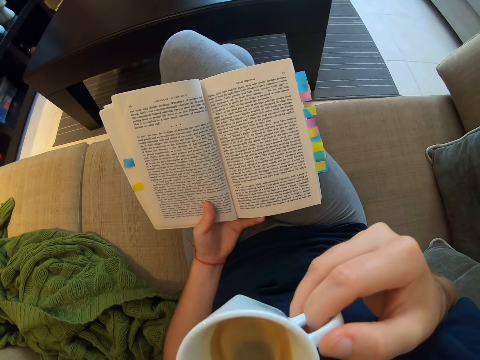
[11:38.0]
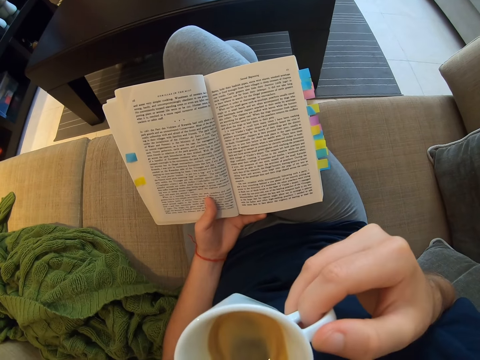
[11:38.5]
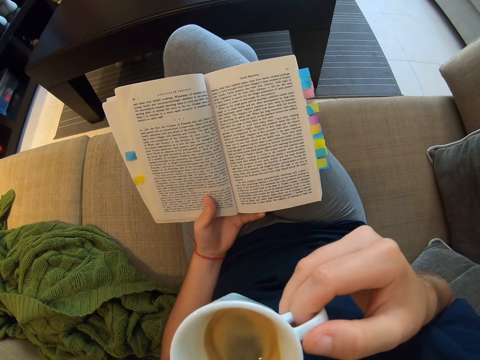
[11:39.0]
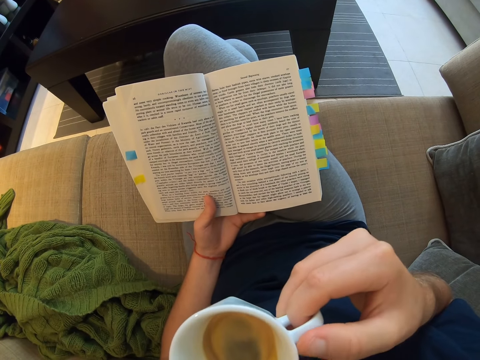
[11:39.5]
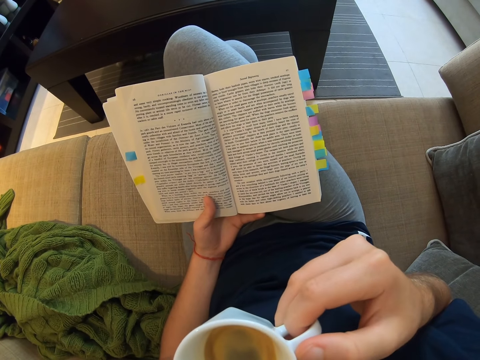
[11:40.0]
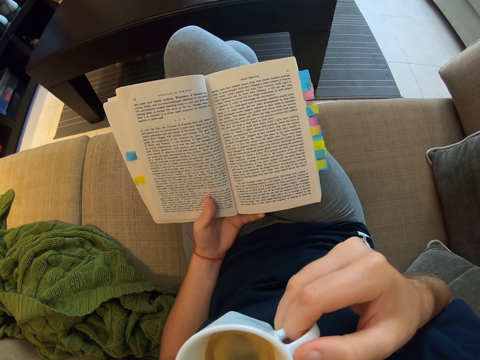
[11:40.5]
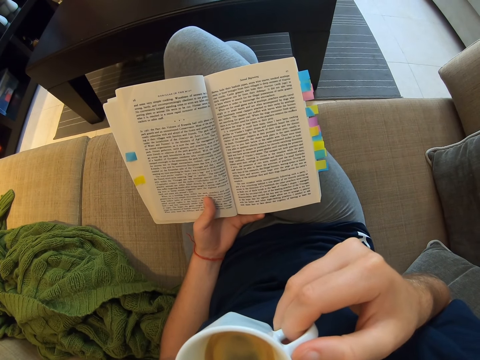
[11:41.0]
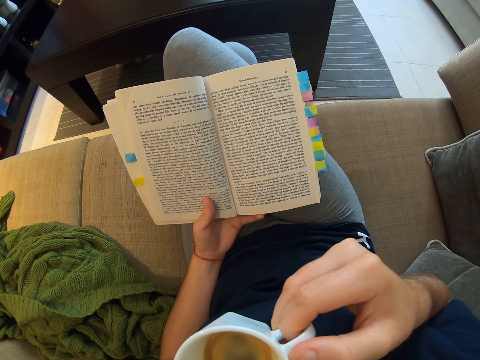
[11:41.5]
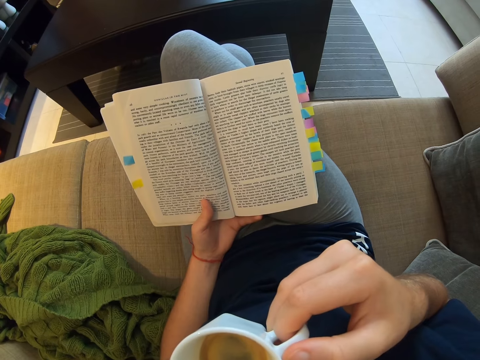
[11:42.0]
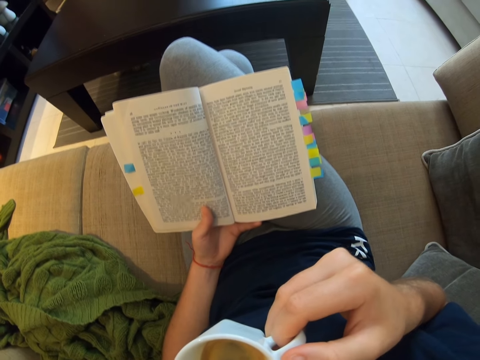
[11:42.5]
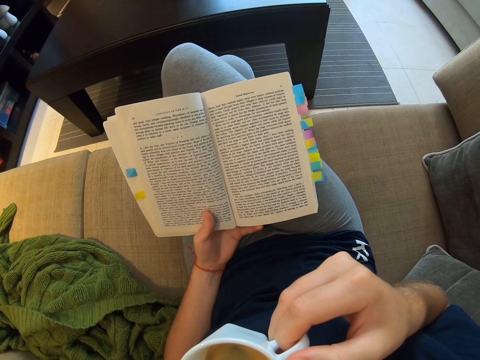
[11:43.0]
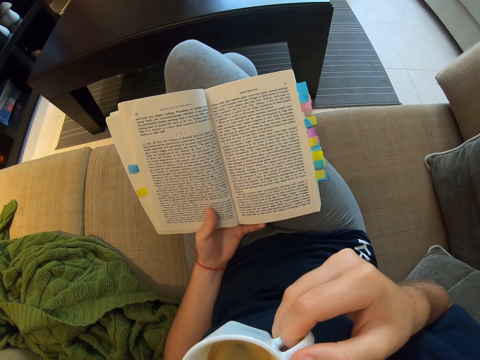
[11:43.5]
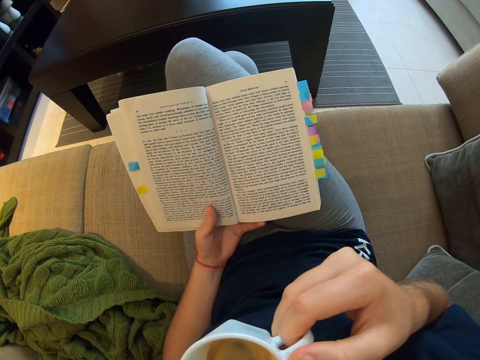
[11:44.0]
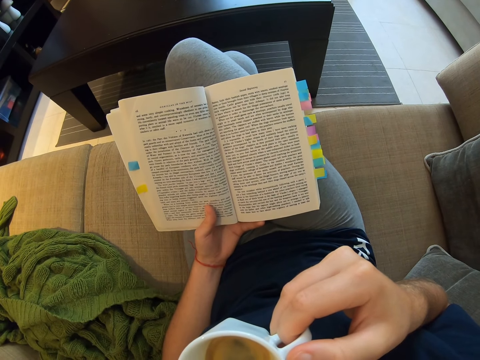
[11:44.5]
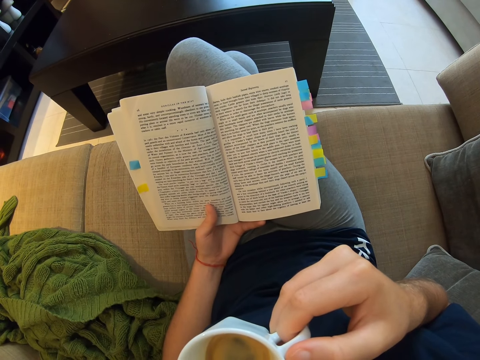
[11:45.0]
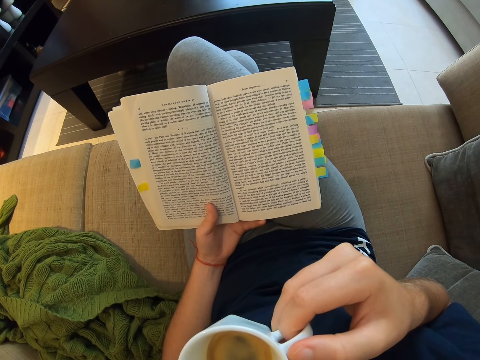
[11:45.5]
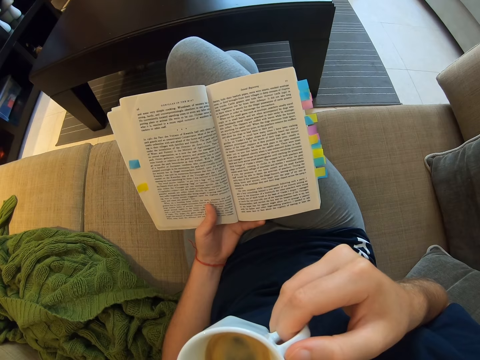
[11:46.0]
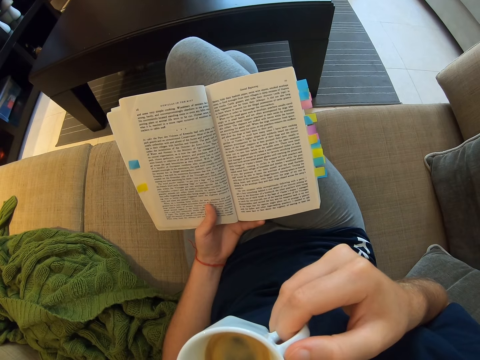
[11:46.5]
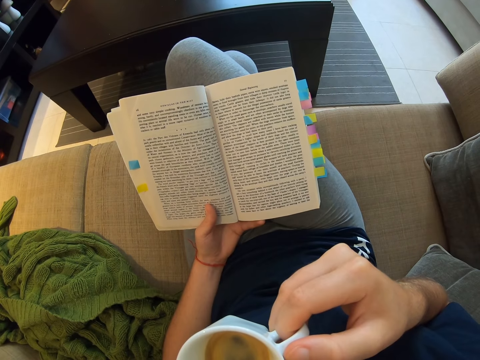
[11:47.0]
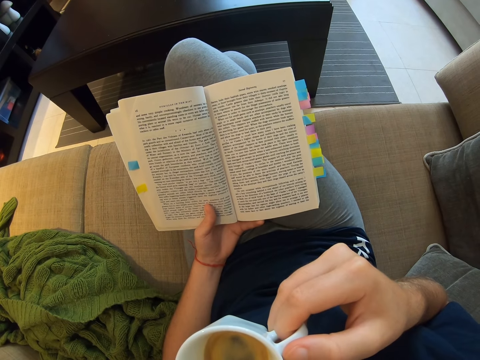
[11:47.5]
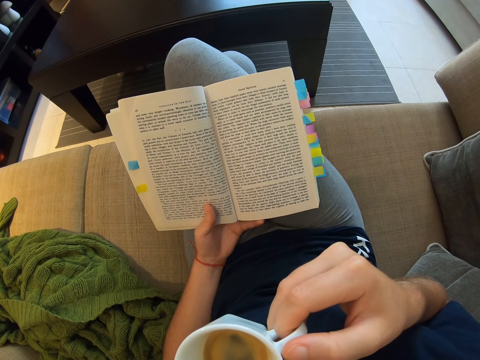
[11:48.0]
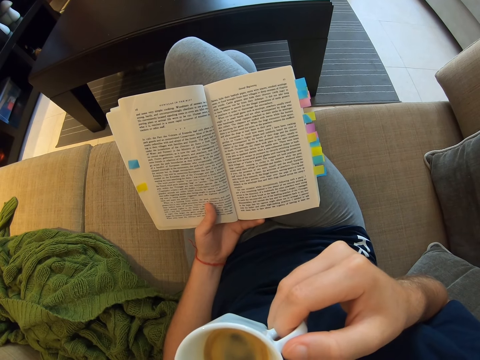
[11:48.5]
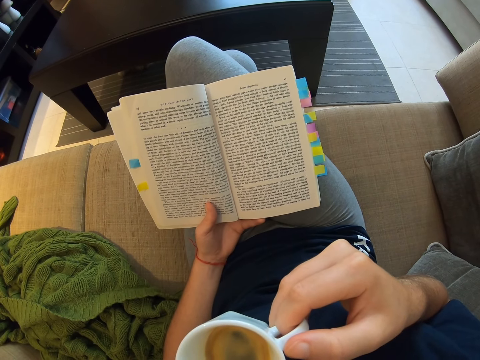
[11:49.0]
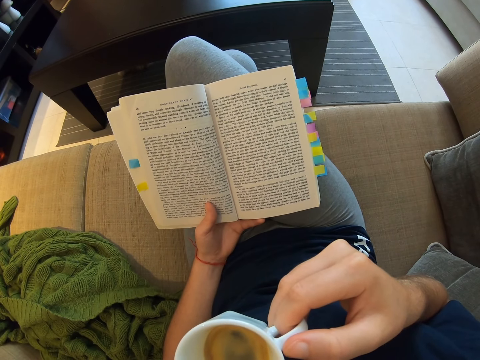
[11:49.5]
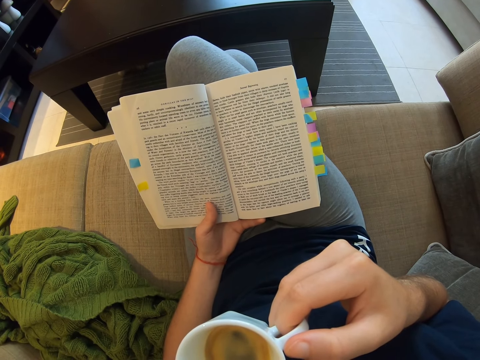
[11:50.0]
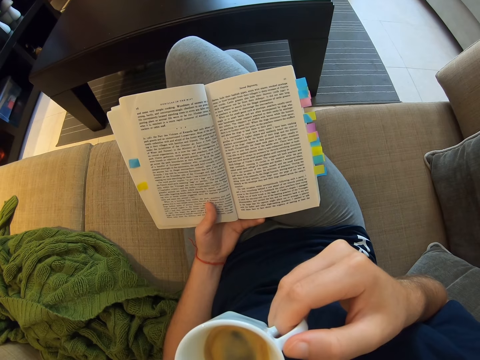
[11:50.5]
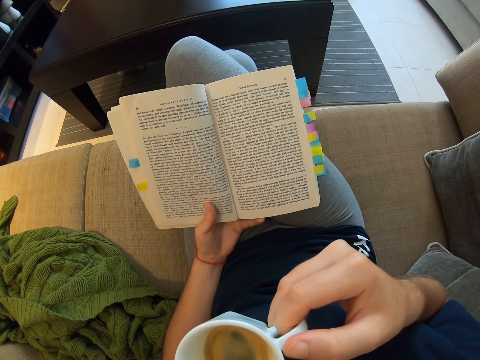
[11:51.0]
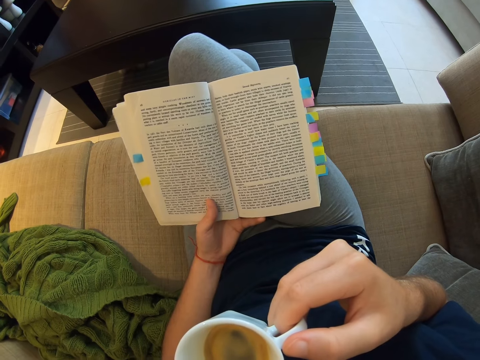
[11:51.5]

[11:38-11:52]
The camera wearer reads a book.

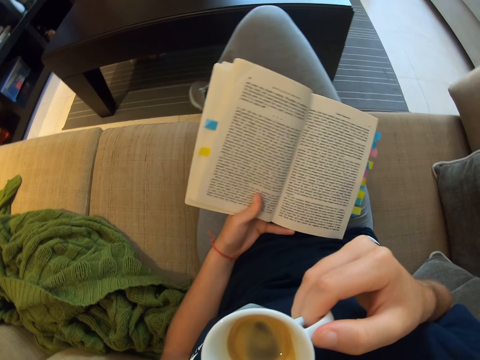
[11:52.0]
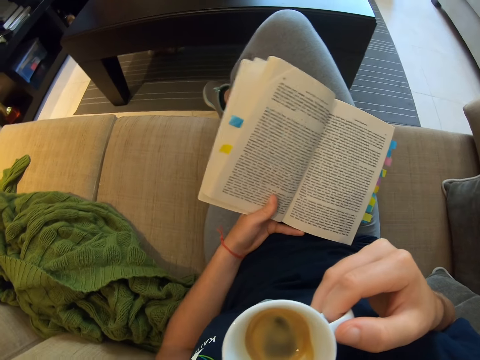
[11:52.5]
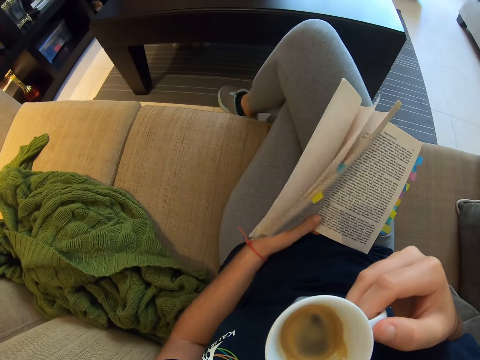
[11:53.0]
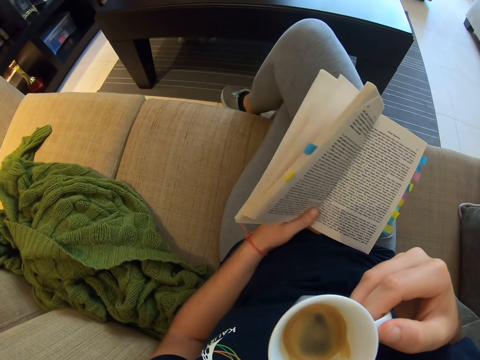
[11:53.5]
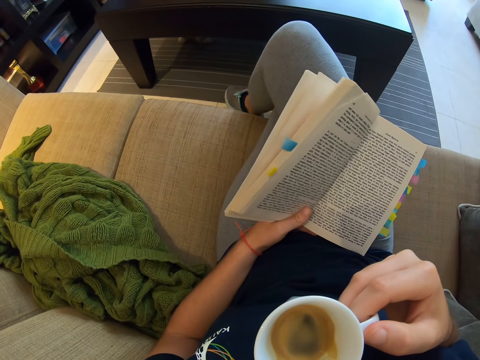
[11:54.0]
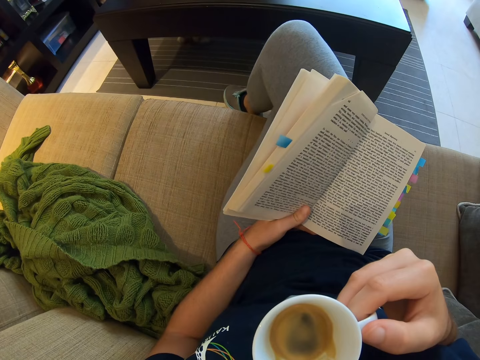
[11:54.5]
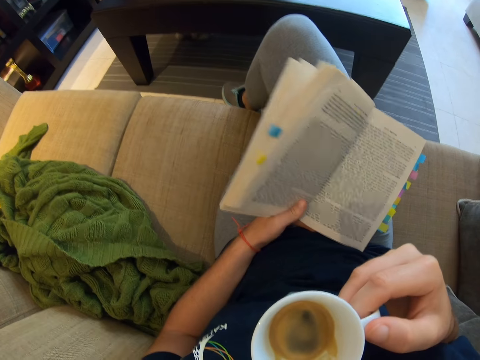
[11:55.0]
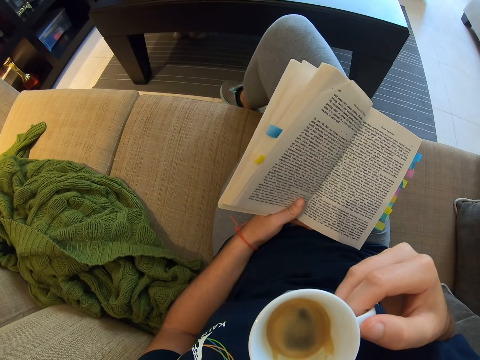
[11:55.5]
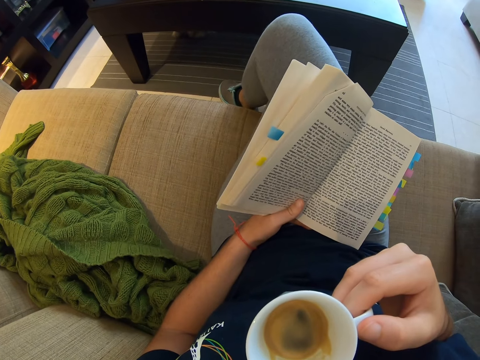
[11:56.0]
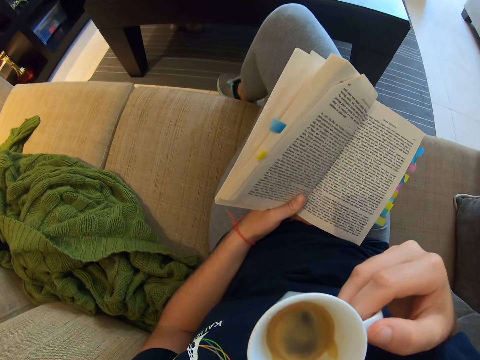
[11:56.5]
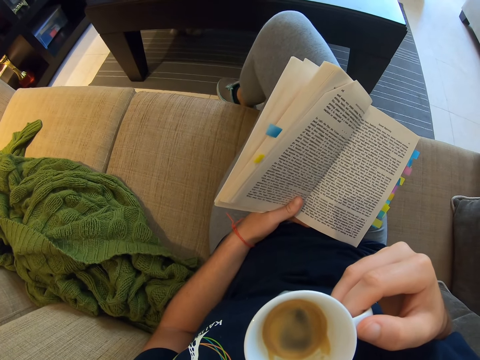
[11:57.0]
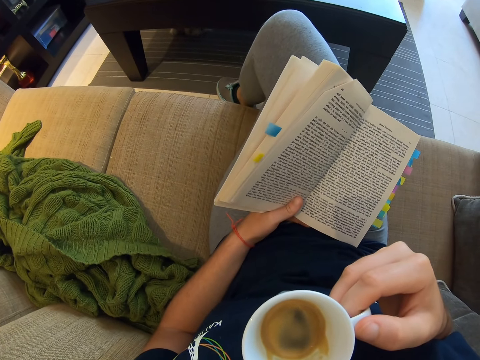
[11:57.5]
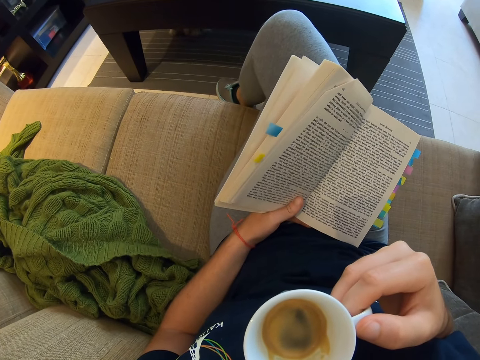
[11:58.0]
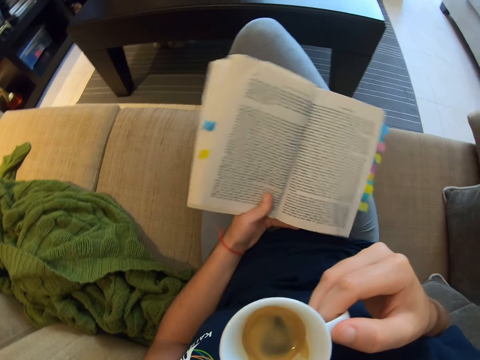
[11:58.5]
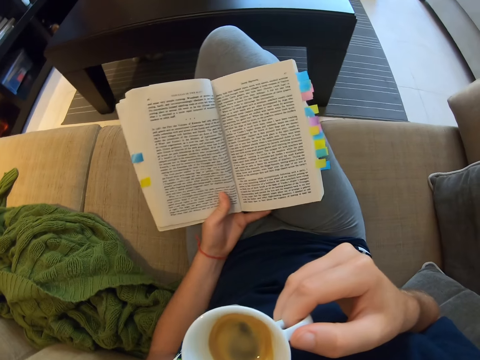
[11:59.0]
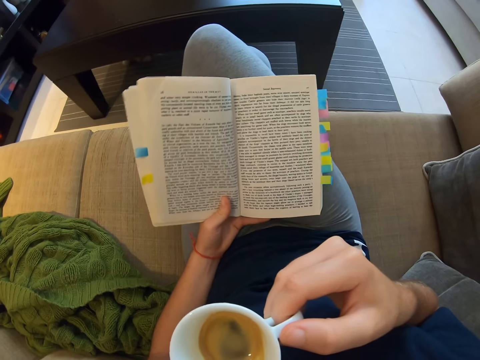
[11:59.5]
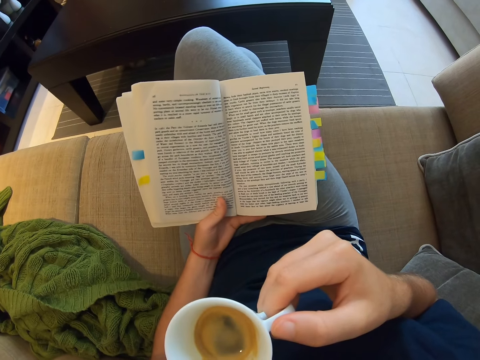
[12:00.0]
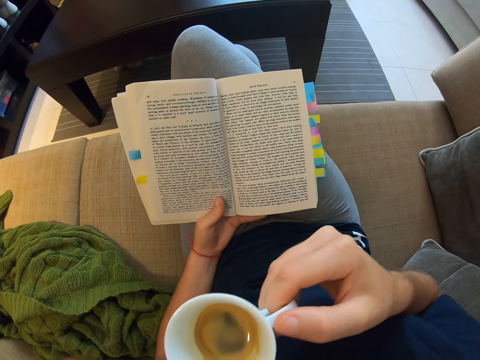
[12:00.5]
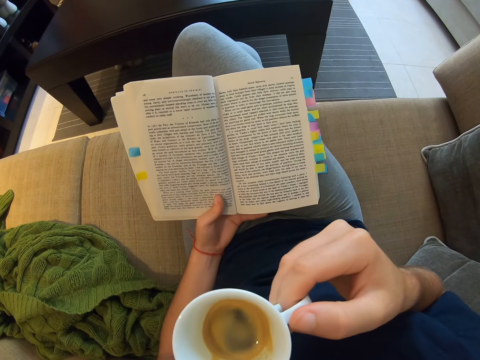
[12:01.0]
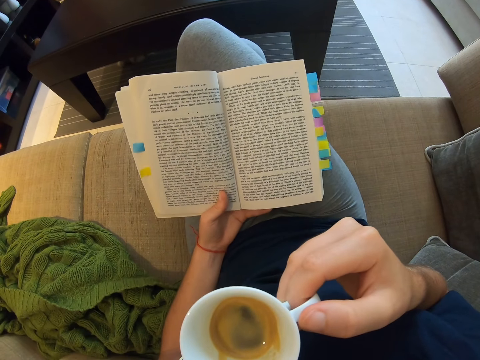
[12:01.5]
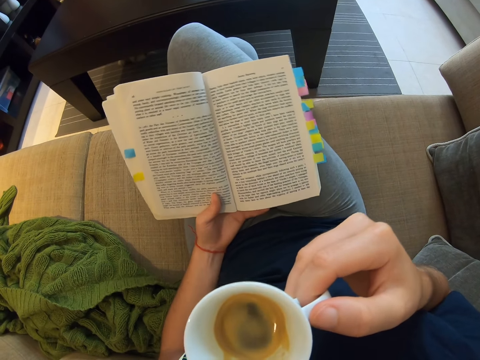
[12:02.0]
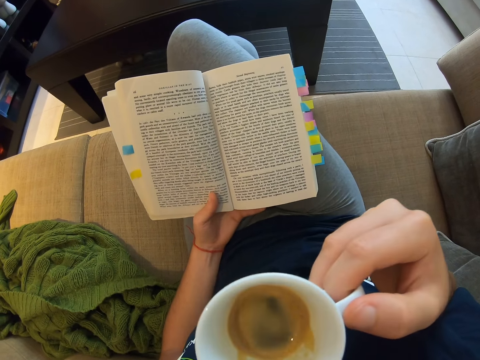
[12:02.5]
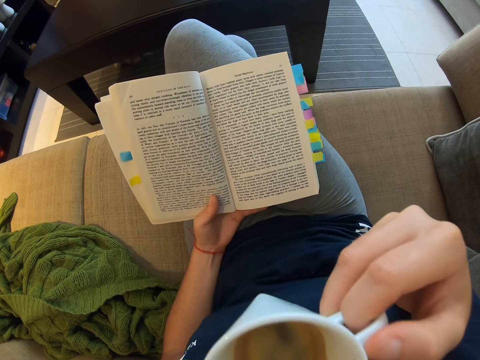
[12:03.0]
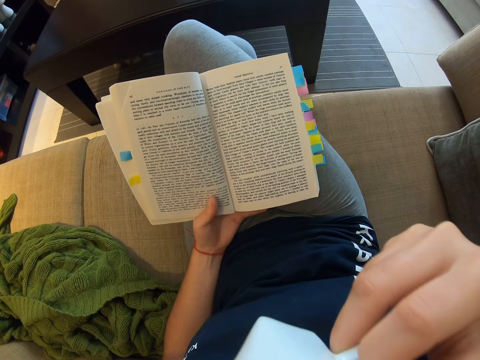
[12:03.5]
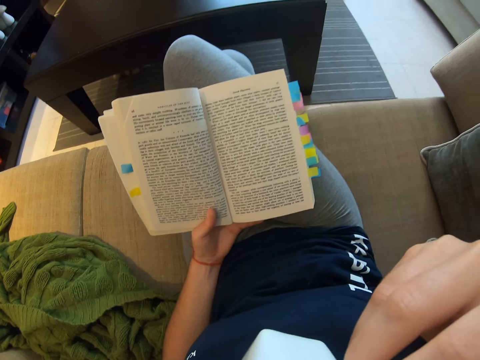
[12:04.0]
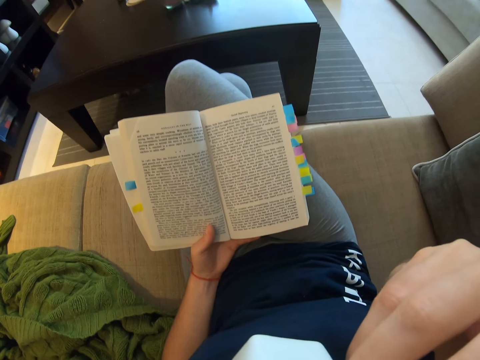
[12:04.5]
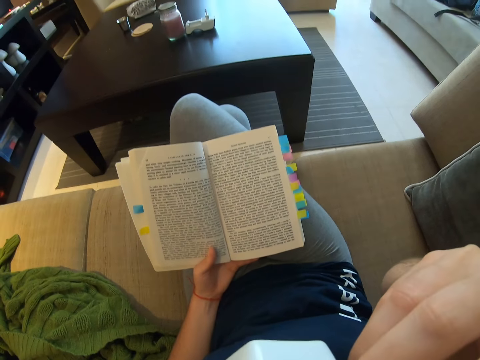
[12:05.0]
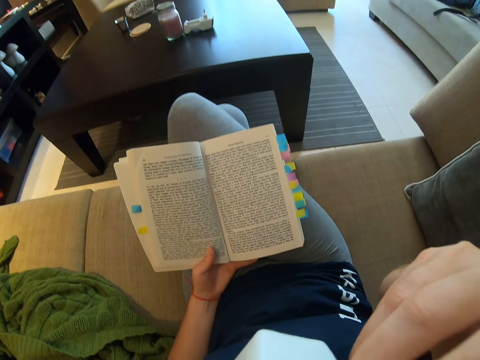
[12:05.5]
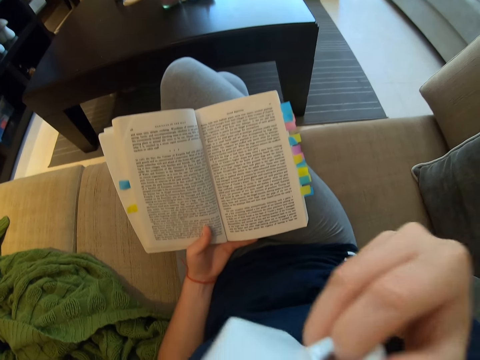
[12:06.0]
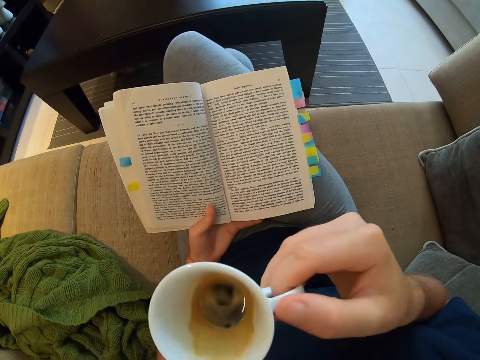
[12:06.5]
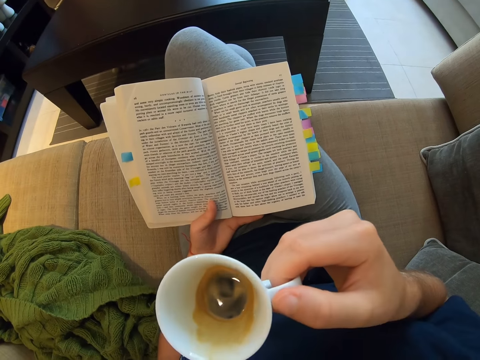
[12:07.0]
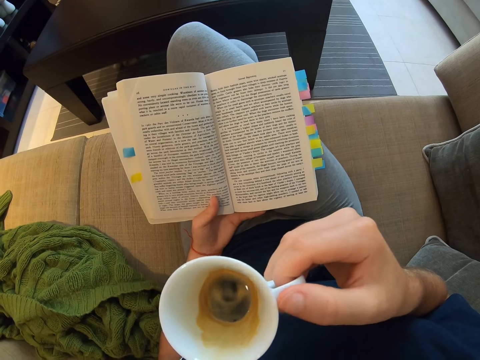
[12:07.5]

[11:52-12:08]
The camera wearer looks at the puppy. They read the book. They sip the coffee.
